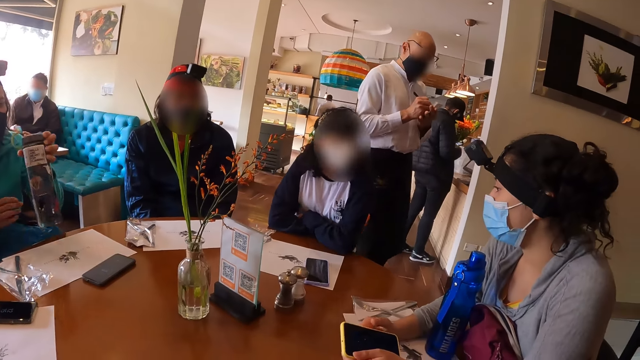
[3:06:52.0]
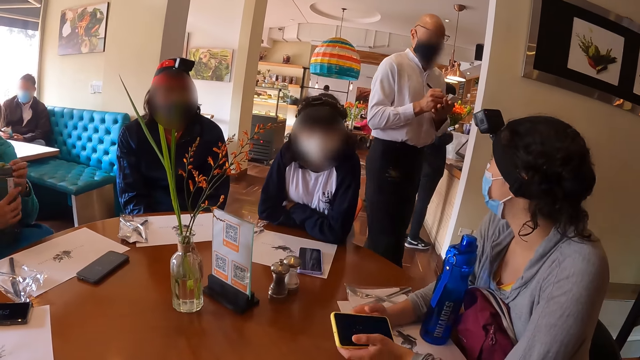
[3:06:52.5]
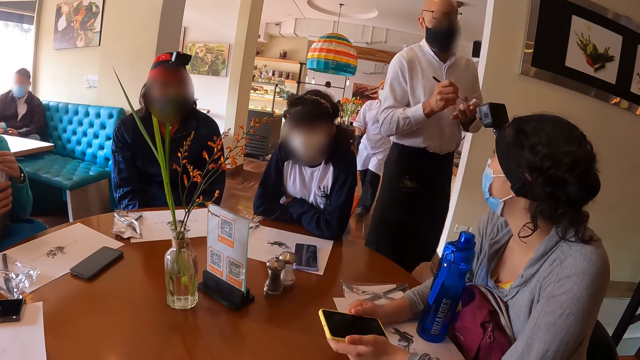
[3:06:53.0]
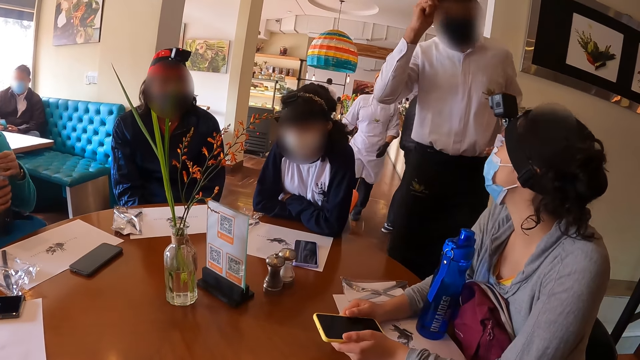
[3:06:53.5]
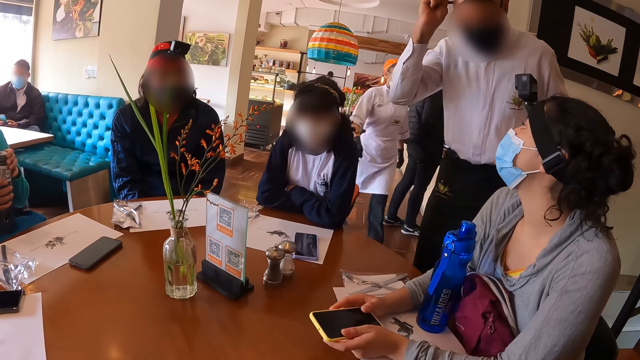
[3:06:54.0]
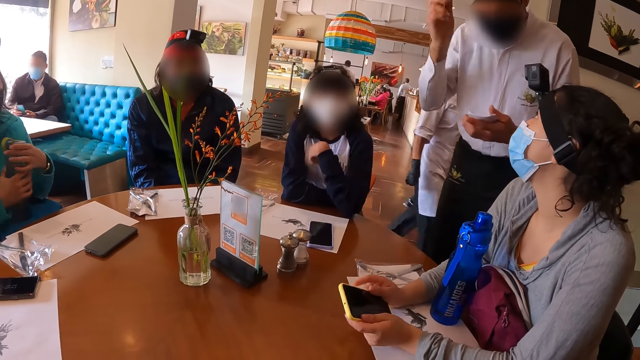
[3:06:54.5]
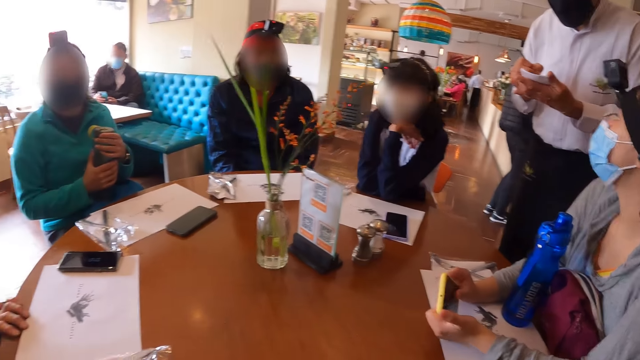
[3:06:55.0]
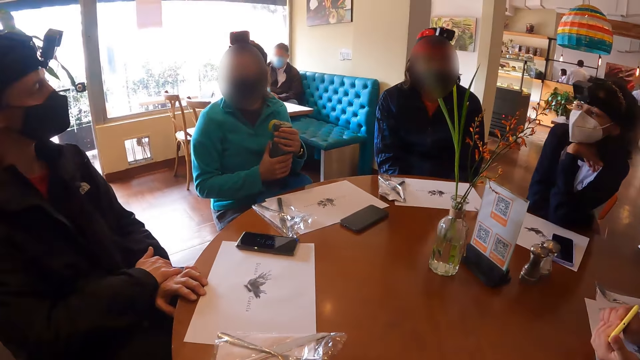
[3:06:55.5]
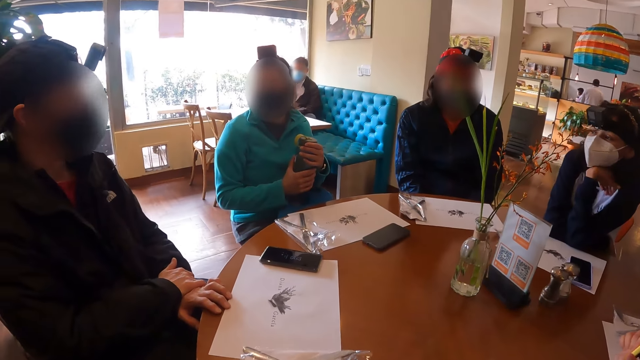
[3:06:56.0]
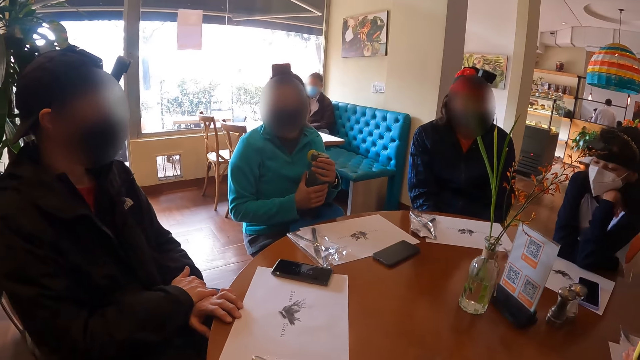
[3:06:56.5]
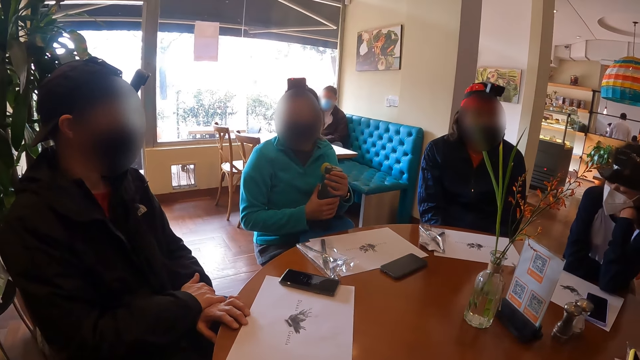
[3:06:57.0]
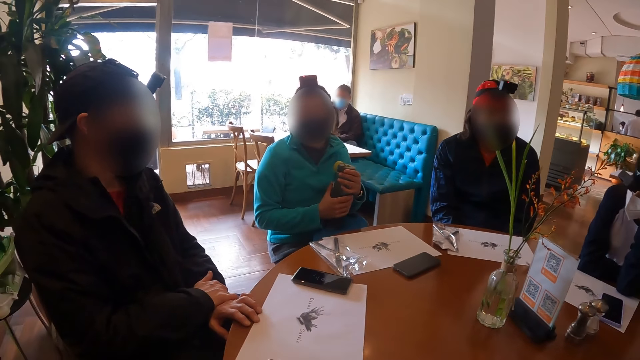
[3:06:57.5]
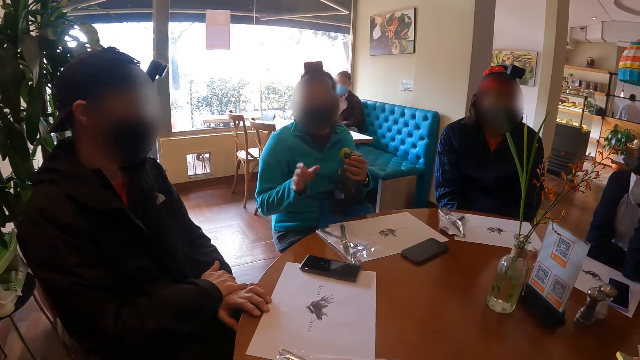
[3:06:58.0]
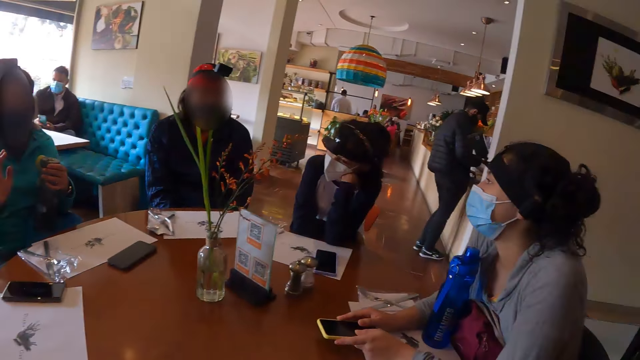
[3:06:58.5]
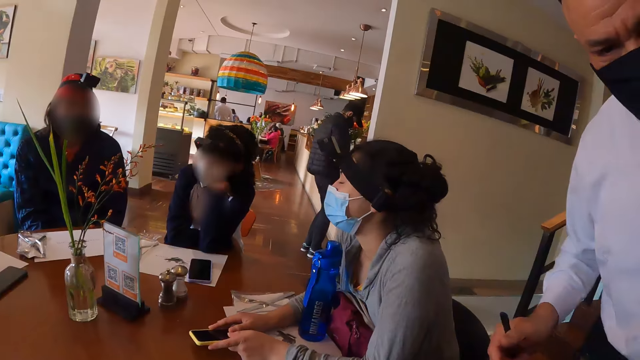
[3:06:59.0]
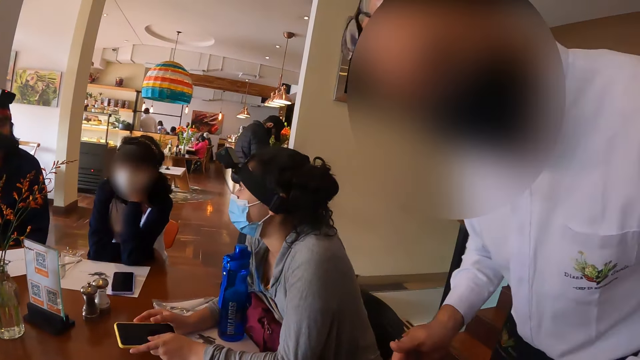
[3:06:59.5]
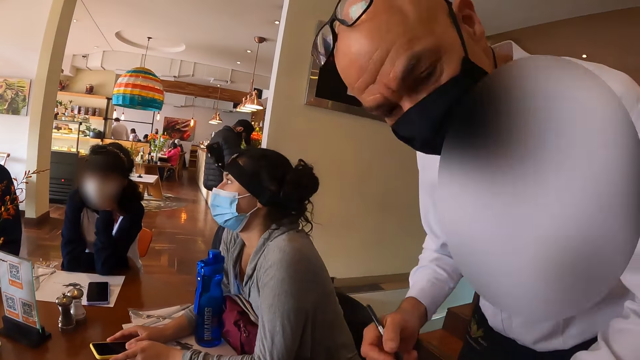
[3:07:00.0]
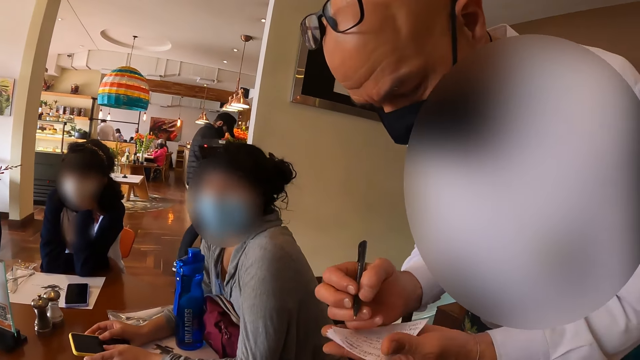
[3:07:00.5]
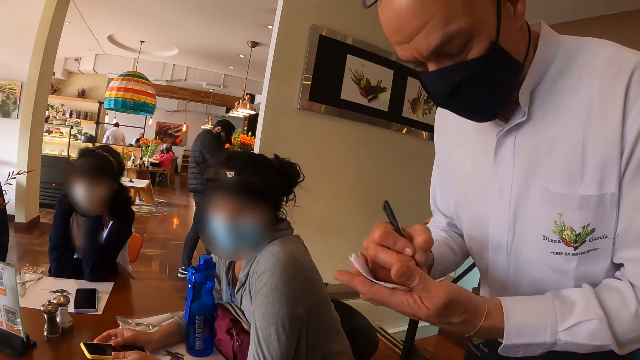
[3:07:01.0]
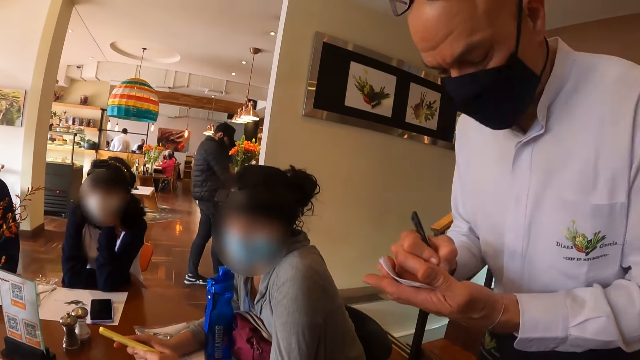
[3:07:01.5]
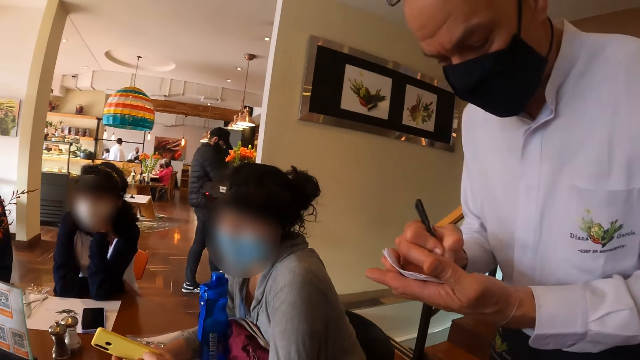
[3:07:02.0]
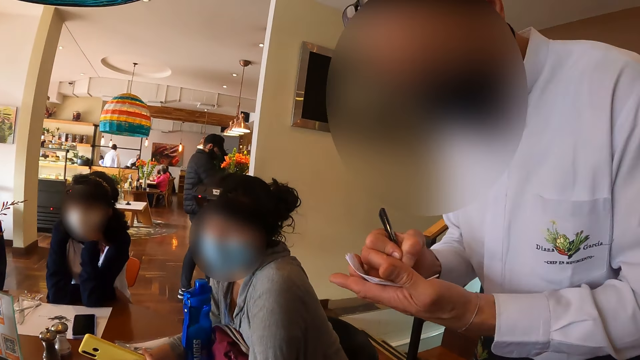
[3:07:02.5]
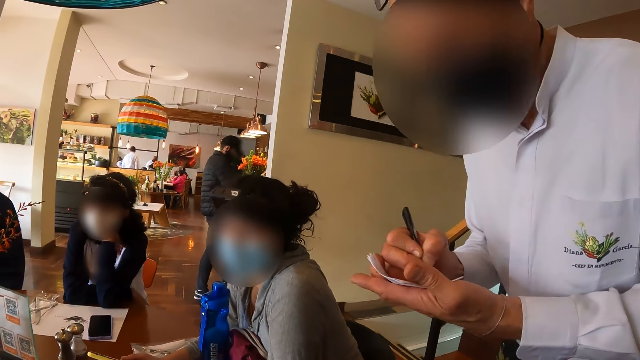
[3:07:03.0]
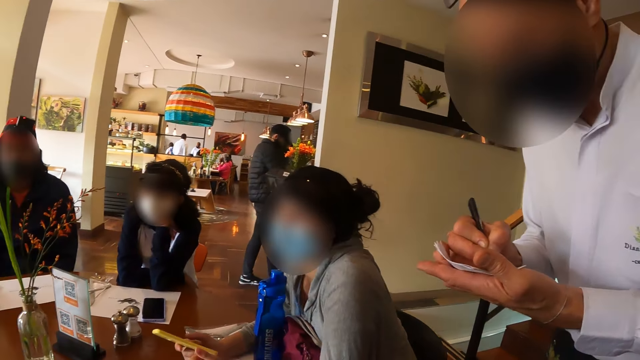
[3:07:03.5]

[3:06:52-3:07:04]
A woman places her right hand on the water bottle in her left hand. She places the water bottle on the bag on her thigh and opens the lid of the water bottle on the bag on her thigh with her left hand. A waiter touches a glass on his head with his right hand. A person talks to the waiter. Another woman places her left hand under her chin. The waiter writes on the paper in his left hand with the pen in his right hand. The first woman interacts with a man. The camera wearer looks around. Another person gestures using her hand. The camera wearer looks around towards the waiter. The waiter interacts with the camera wearer. The camera wearer talks to the waiter. The waiter writes on the paper in his left hand with the pen in his right hand.

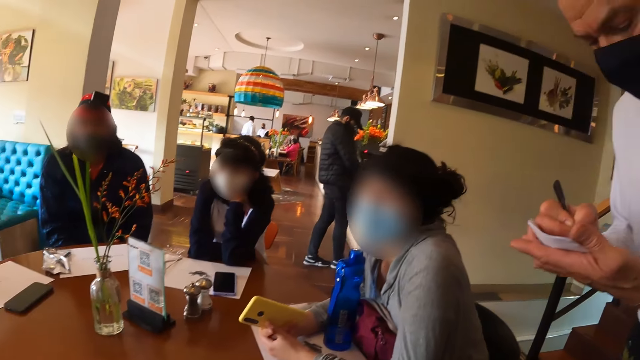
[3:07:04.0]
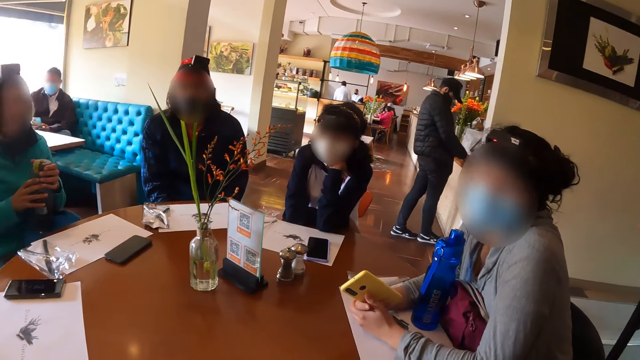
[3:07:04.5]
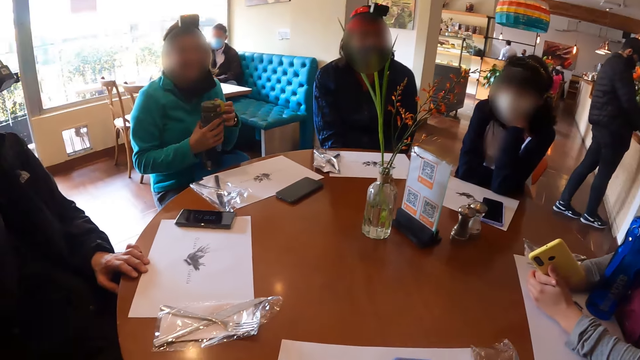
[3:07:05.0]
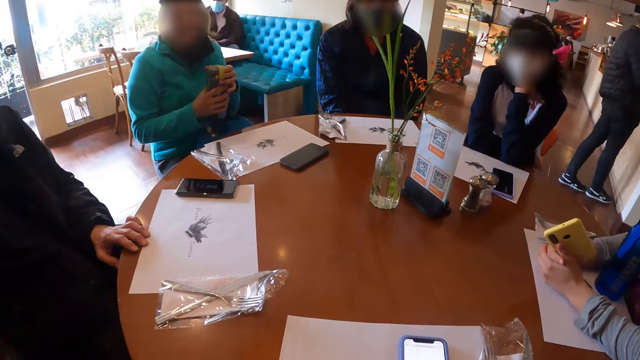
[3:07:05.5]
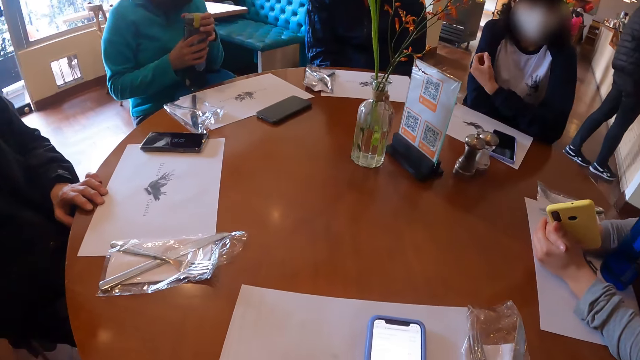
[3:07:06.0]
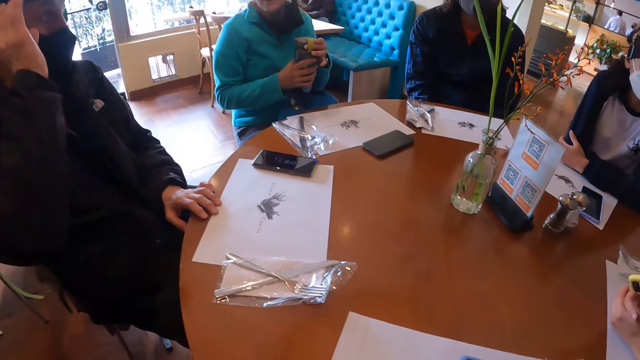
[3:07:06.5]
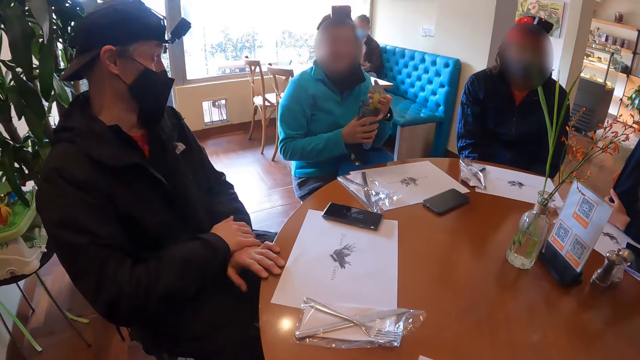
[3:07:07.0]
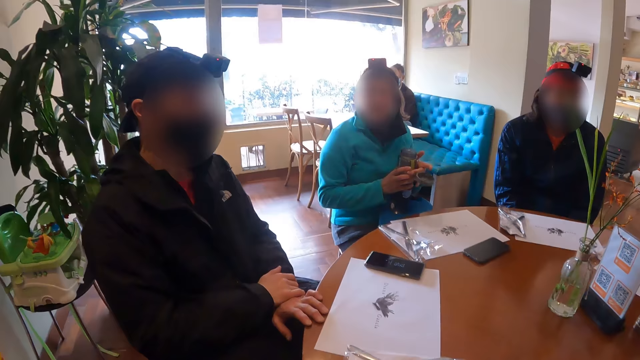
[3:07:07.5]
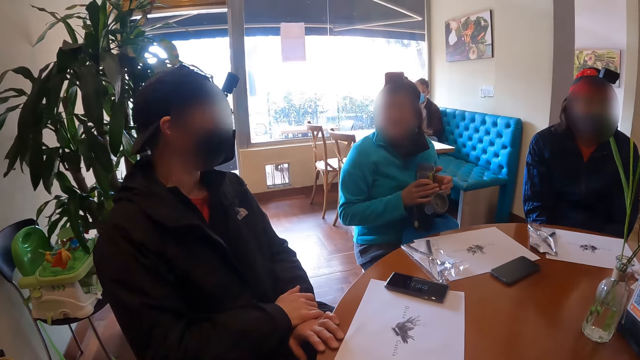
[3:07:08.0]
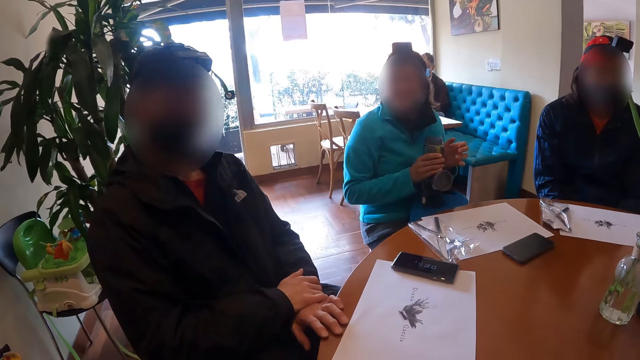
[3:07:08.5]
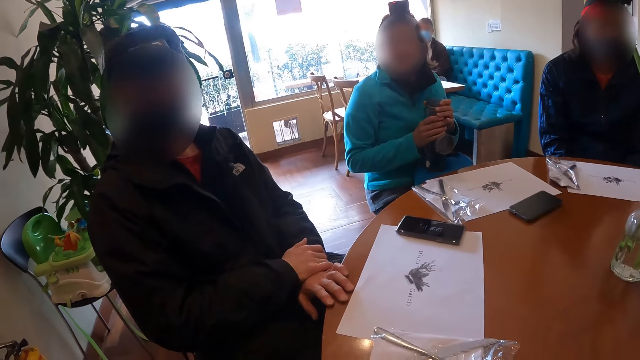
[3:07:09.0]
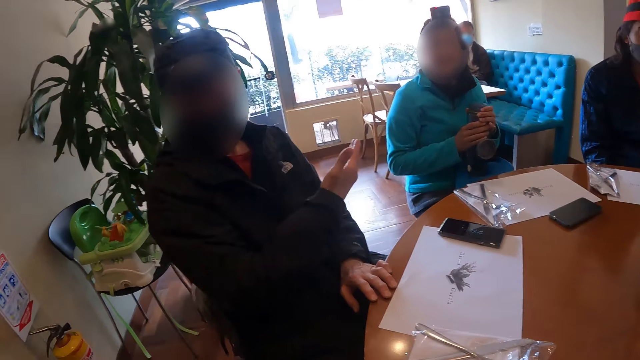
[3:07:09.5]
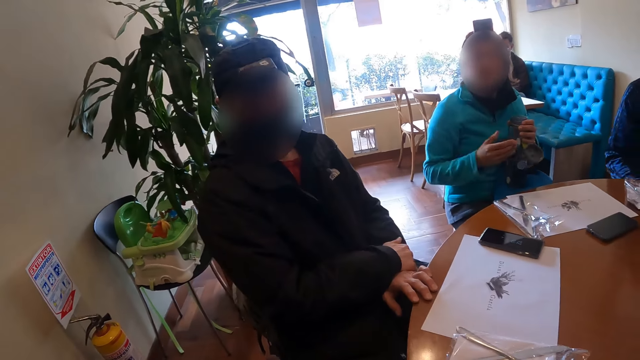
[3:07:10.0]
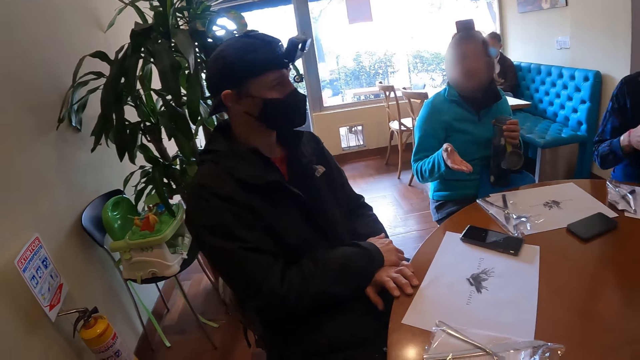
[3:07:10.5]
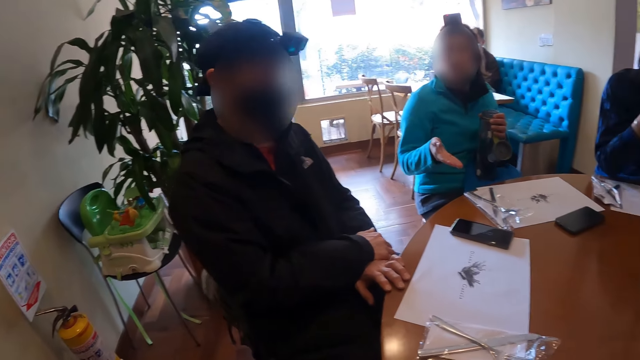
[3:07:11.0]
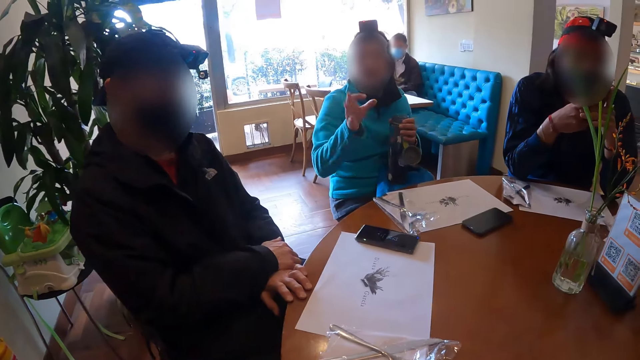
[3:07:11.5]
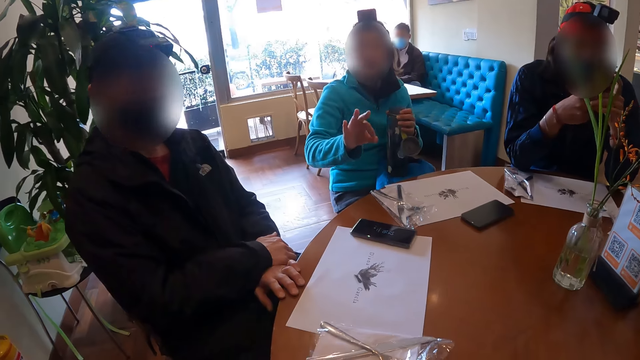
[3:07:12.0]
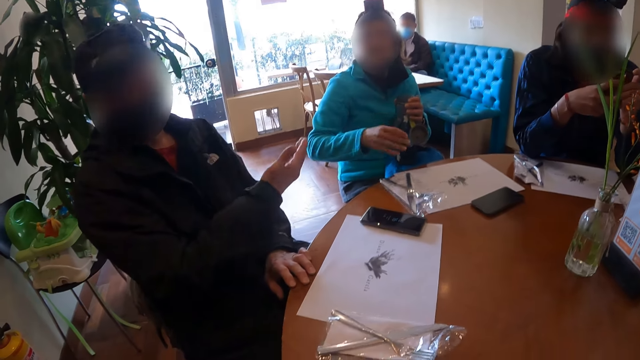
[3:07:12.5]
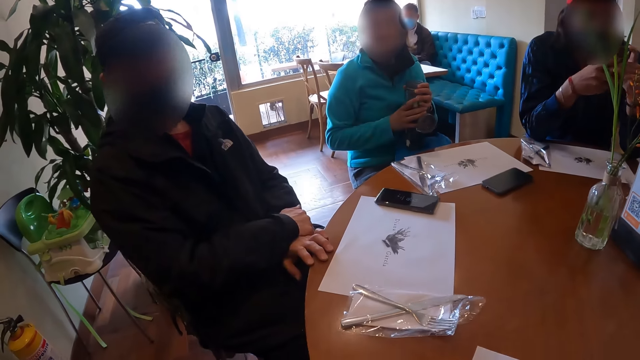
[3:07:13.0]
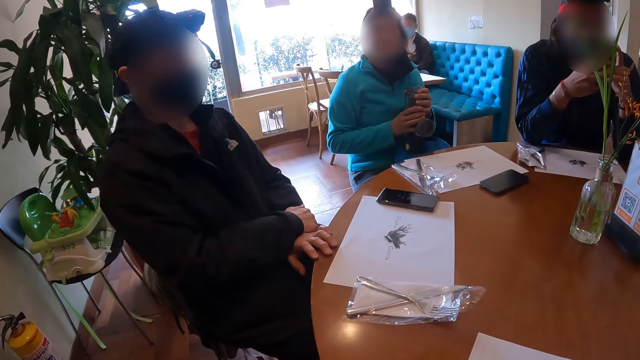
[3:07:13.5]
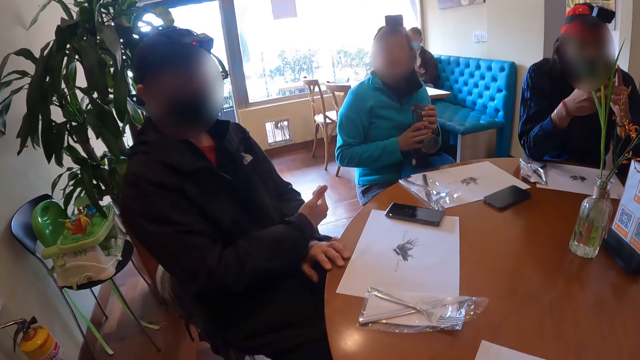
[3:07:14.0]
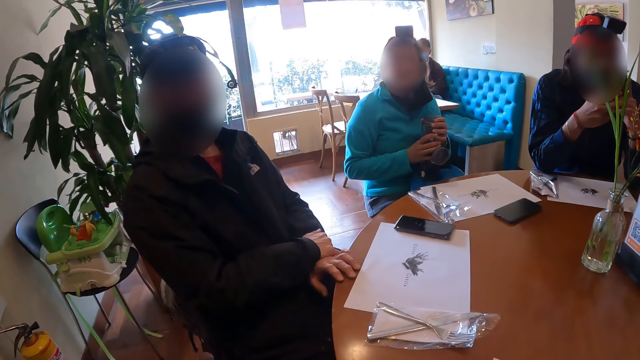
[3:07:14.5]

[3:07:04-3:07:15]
The camera wearer looks around across the table to a woman and a person. A man touches his head with his right hand. The man interacts with the woman. The woman opens a bottle of water. The man gesticulates with his right hand. The camera wearer talks to the man. The woman gesticulates with her right hand. Another man operates the phone in his hands. The first man gestures using his hands.
